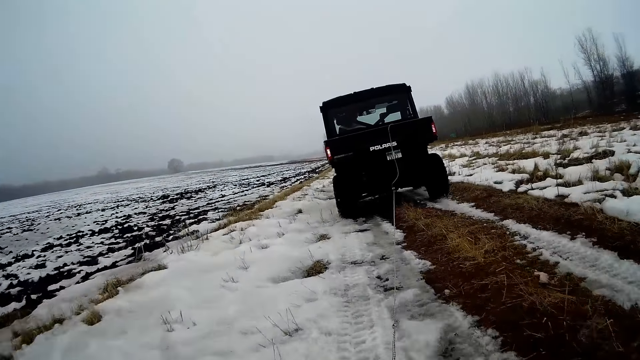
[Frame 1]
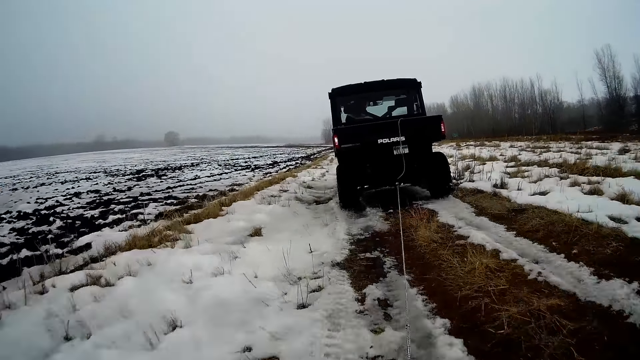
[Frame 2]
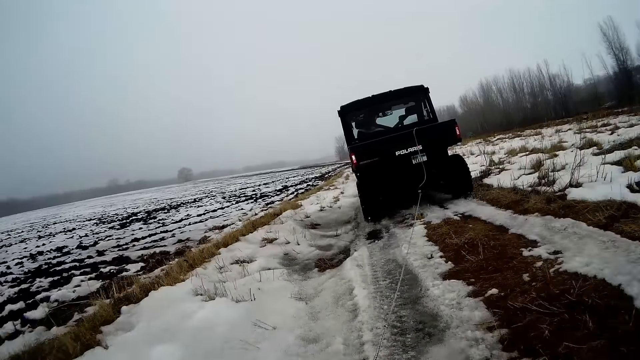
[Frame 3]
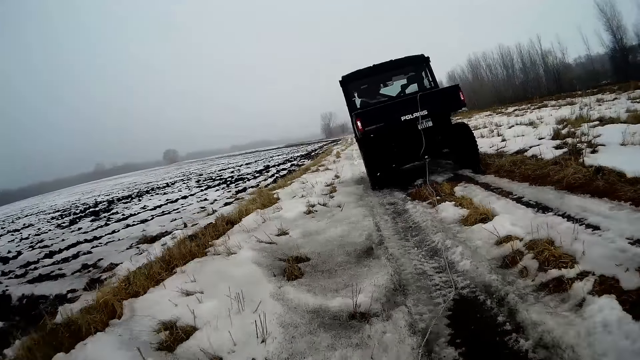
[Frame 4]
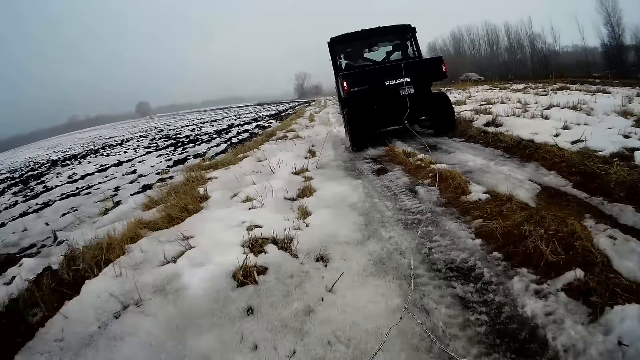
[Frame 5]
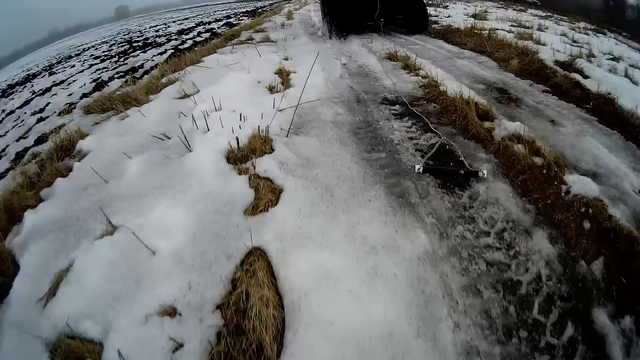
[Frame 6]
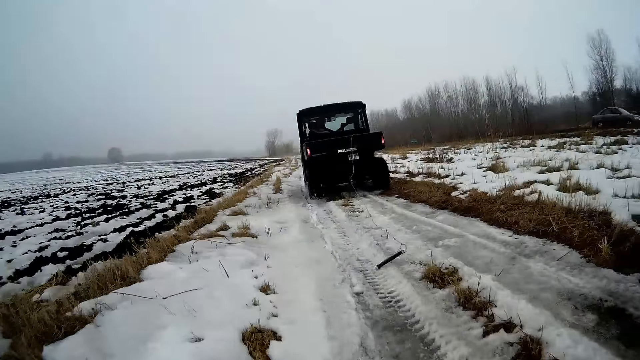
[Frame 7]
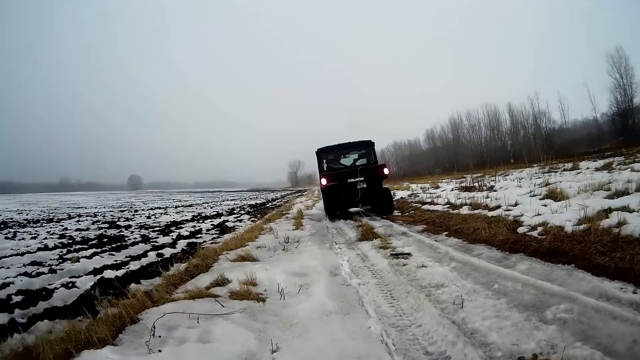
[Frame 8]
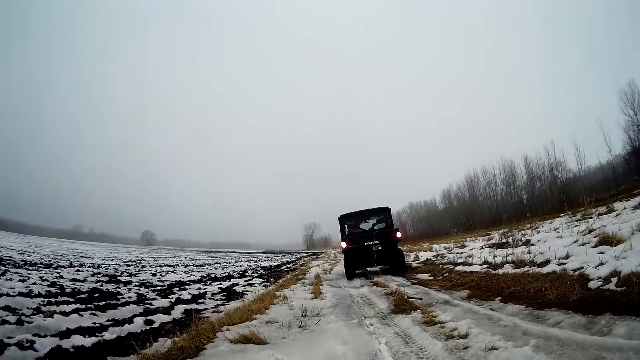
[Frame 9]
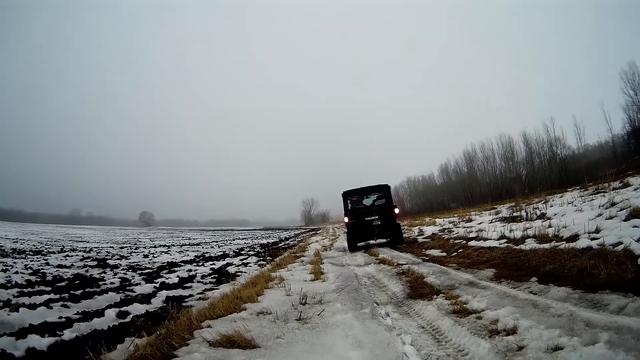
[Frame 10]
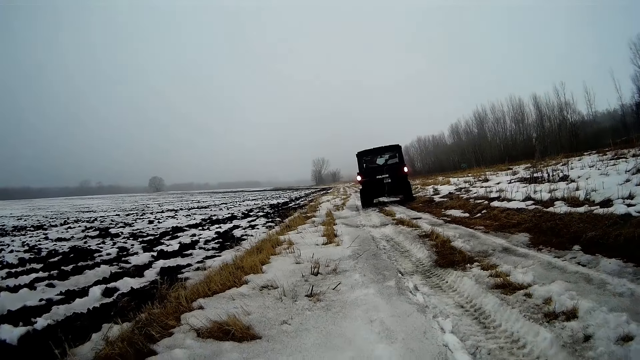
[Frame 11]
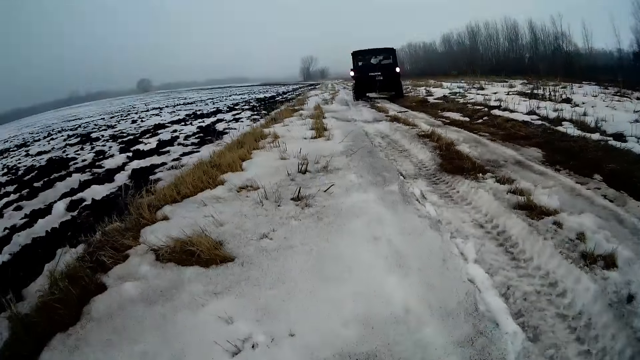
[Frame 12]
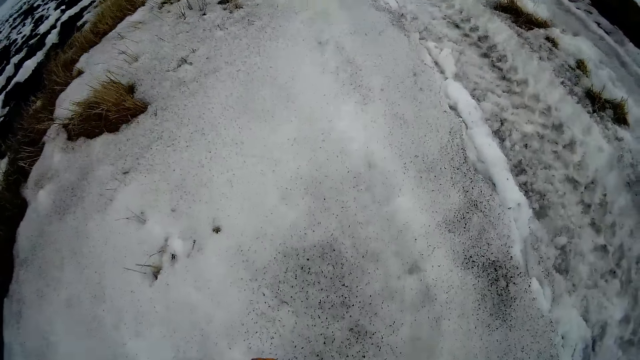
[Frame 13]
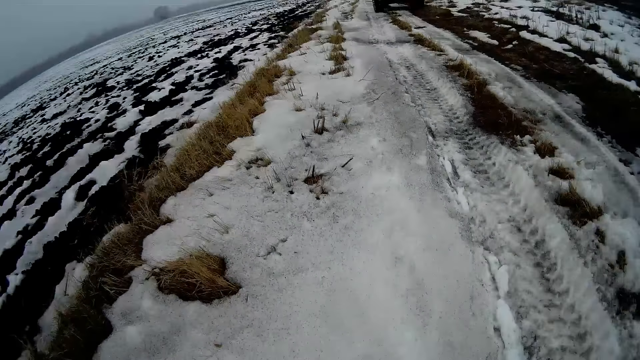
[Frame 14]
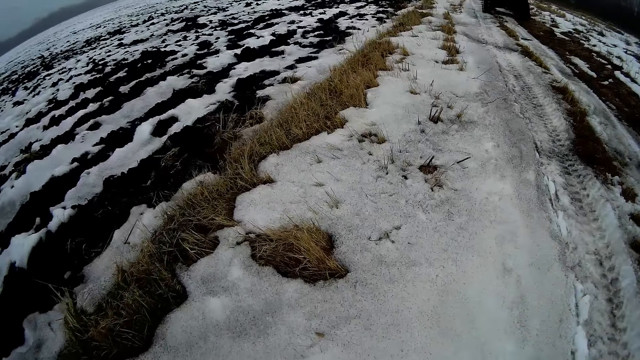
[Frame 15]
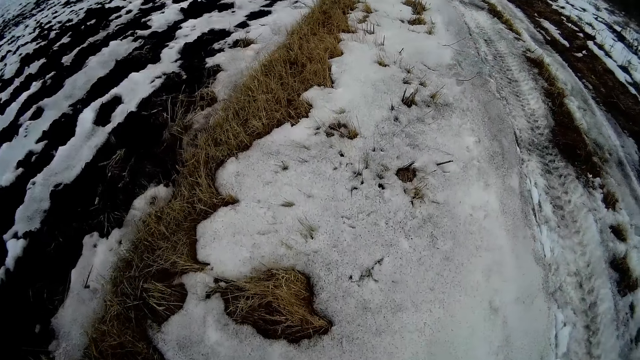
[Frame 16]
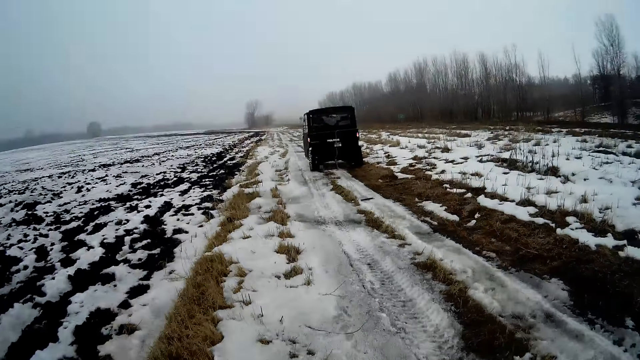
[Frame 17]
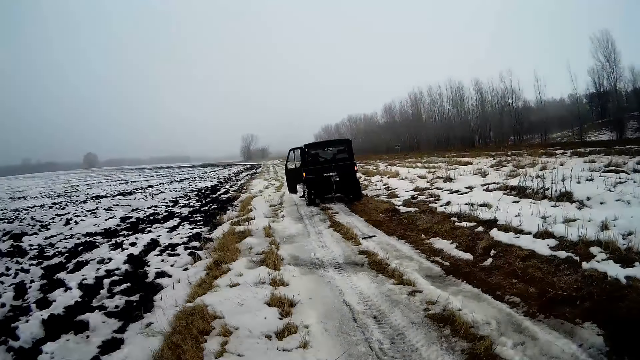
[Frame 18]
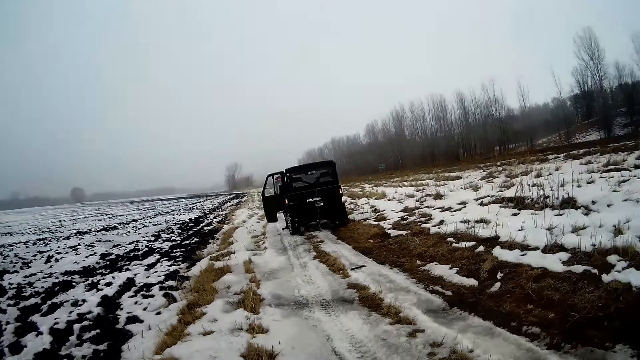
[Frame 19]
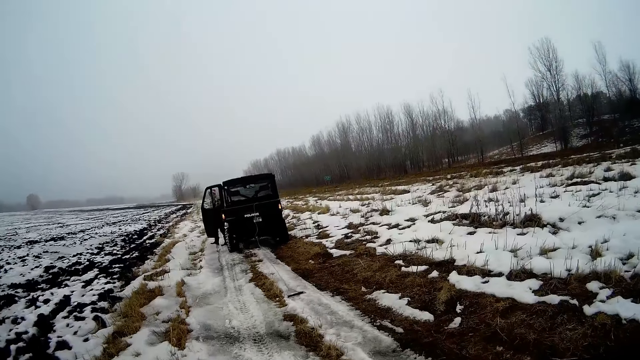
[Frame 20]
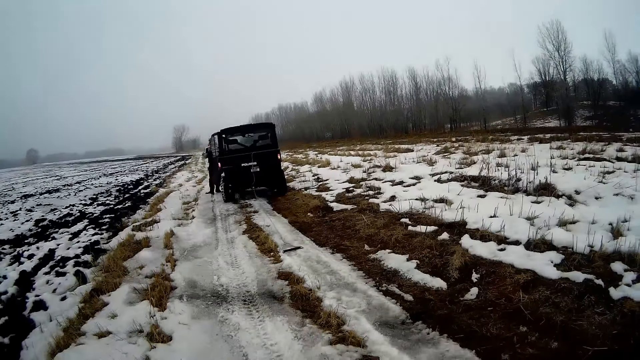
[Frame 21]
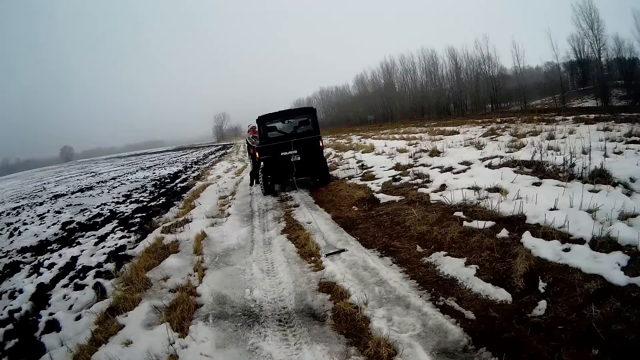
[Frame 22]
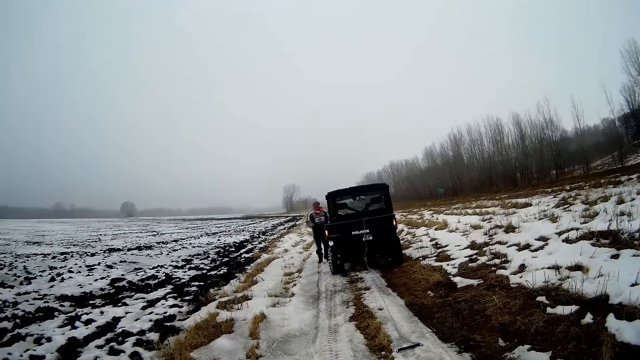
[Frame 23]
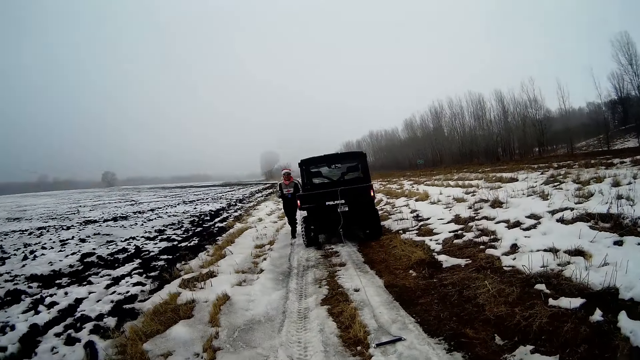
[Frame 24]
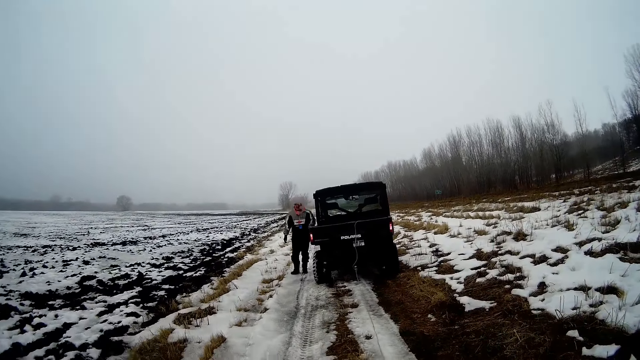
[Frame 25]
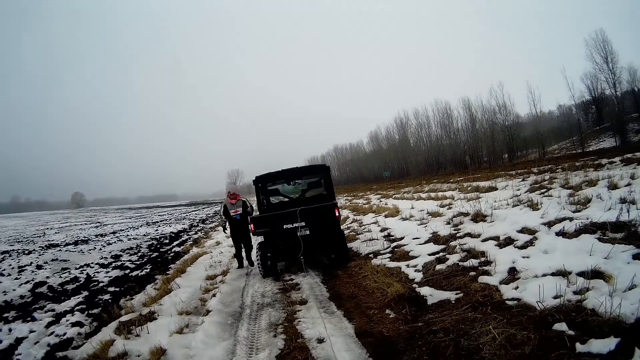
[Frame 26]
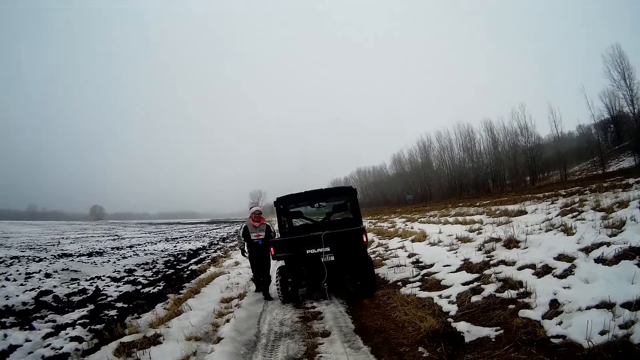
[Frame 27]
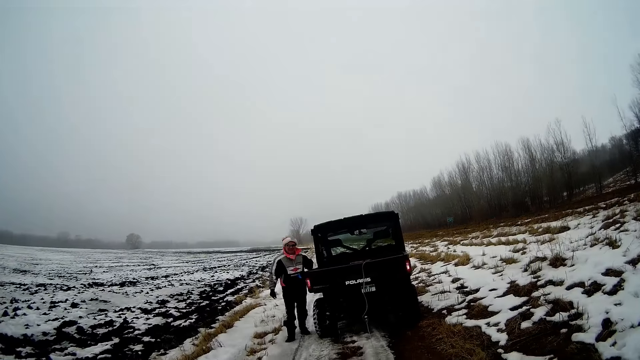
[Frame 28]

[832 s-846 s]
The camera wearer lets go of the rope or hook with his right hand. A man opens the door of the truck with his right hand. The man comes down from the truck.

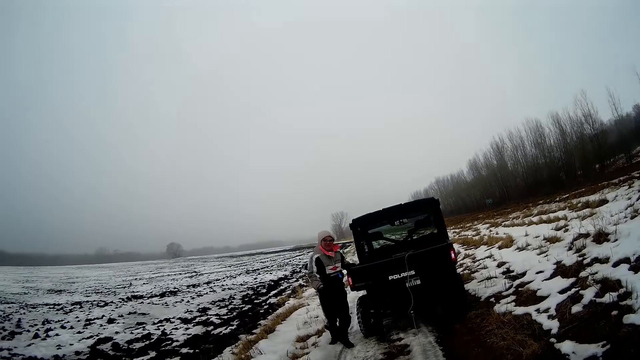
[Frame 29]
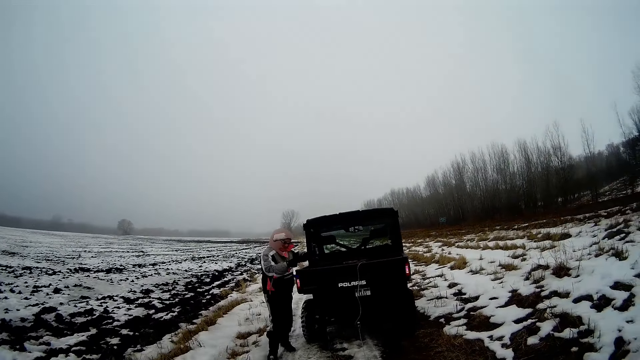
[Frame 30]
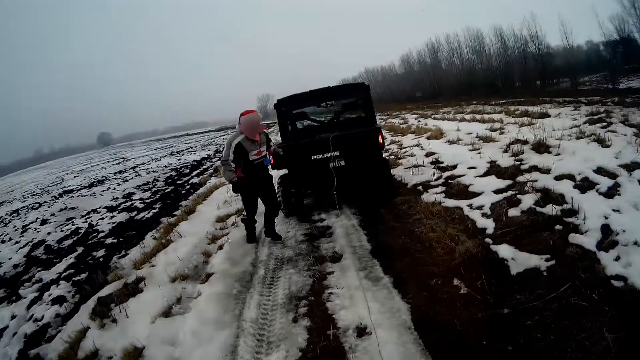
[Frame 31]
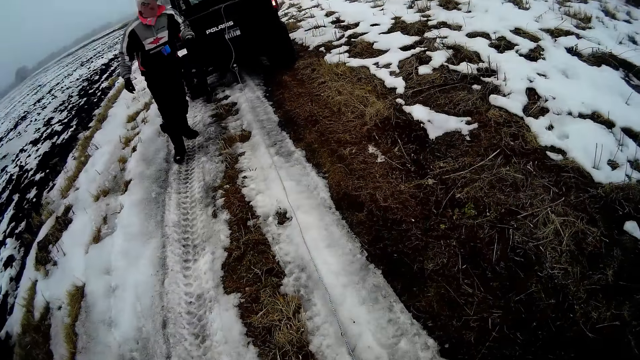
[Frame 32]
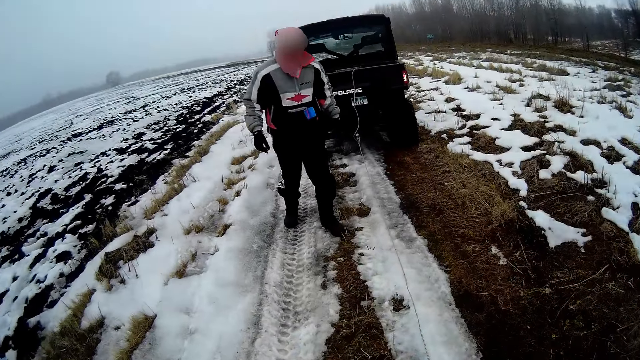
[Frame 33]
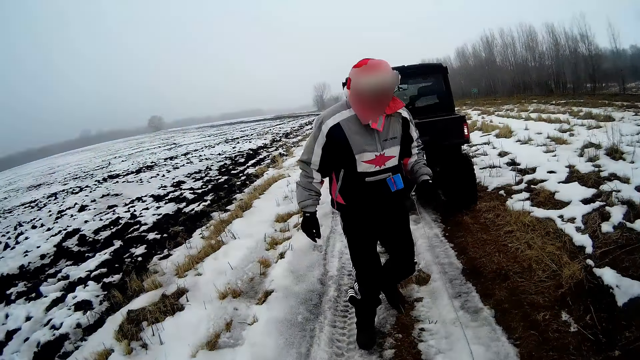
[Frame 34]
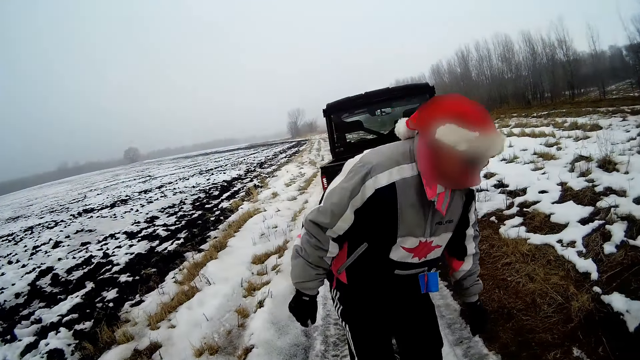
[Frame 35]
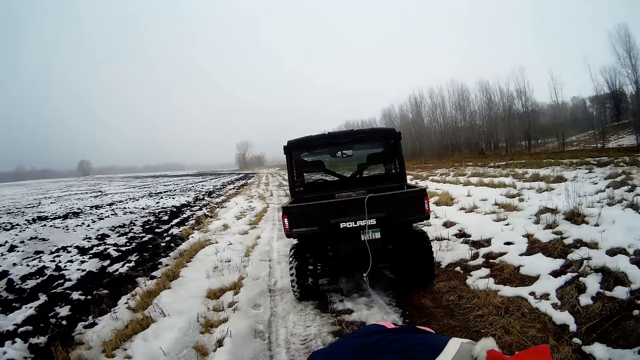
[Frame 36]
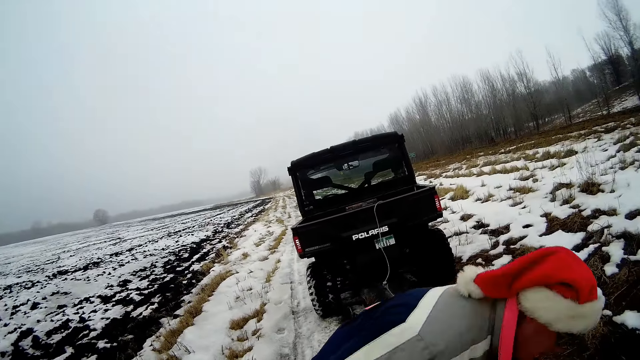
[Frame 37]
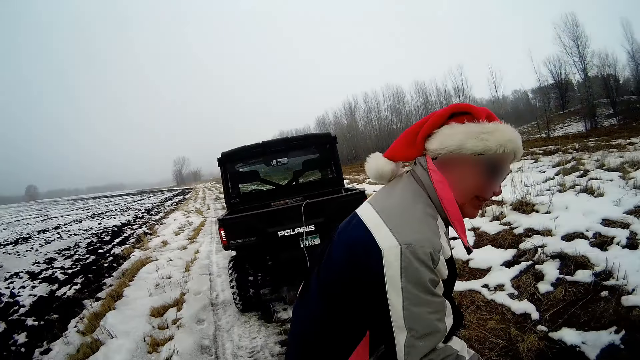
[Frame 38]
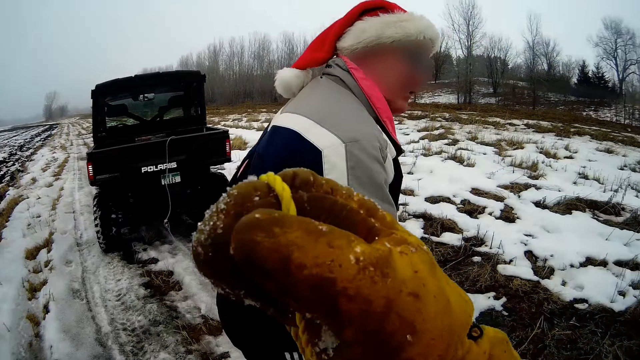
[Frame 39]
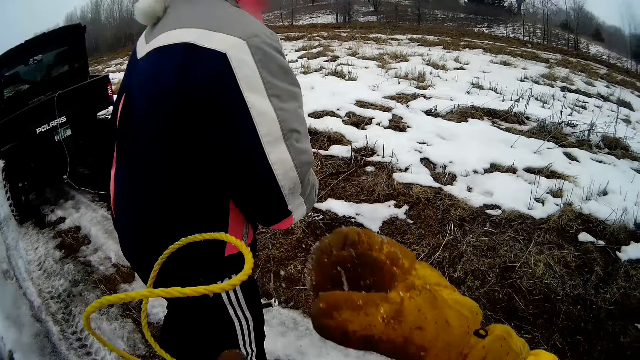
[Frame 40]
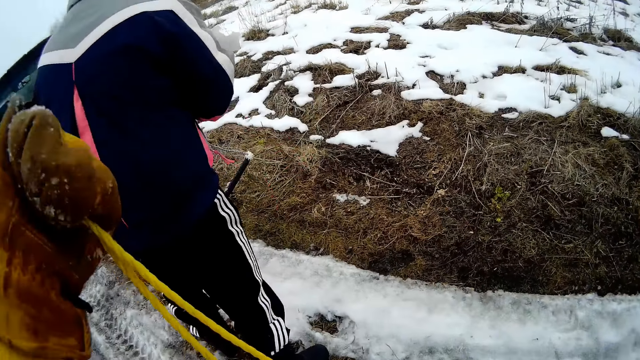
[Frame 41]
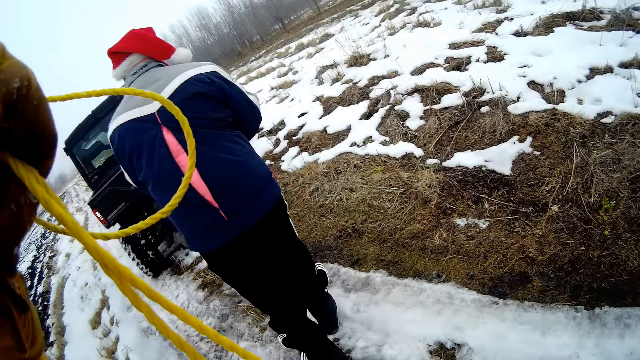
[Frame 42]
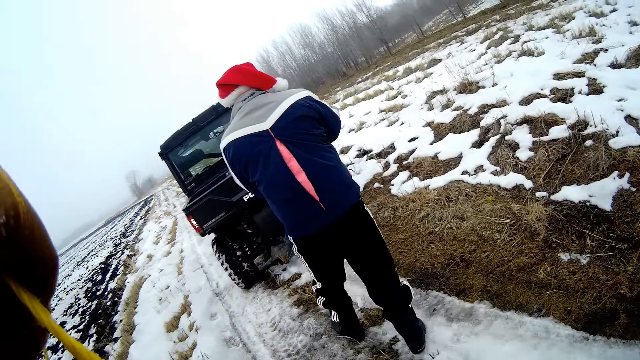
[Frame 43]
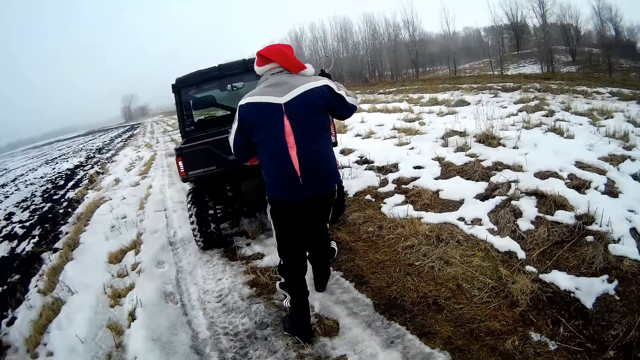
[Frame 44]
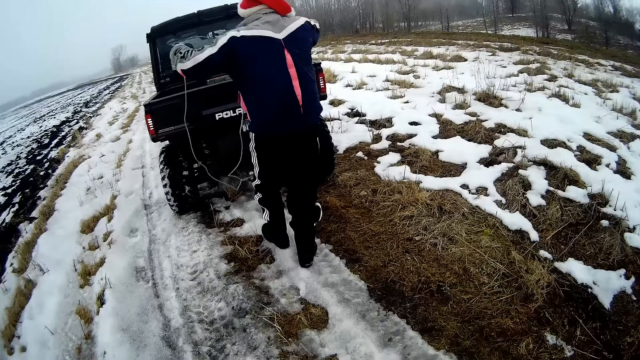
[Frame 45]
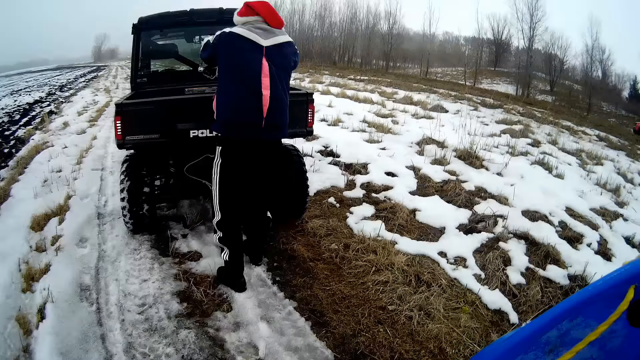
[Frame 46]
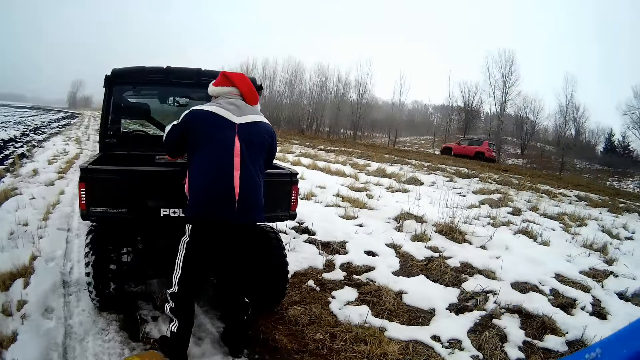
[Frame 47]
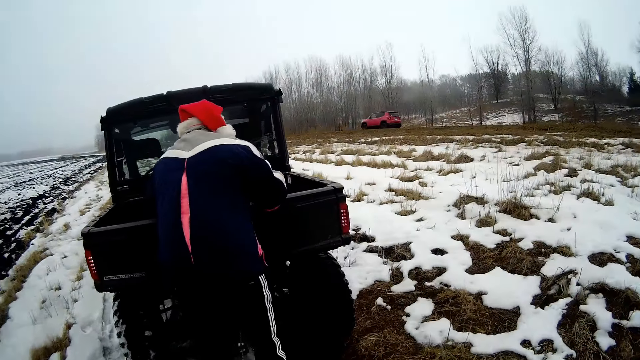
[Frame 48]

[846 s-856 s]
A man picks up the rope from the ground with both his hands. The camera wearer pulls the rope with both of his hands. The man folds the rope with the handle. The camera wearer holds a sledge board and the rope in his right hand. The man puts the rope into the trunk of the black truck with both his hands and puts the handle in the car.
